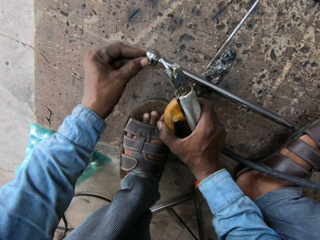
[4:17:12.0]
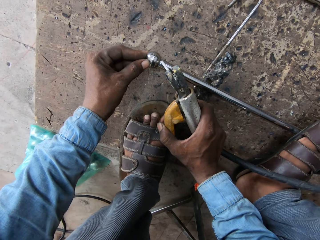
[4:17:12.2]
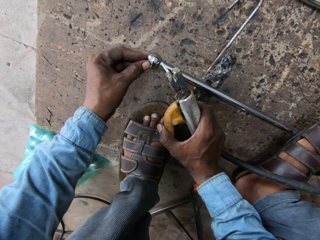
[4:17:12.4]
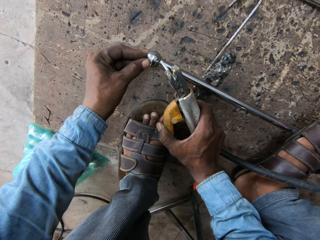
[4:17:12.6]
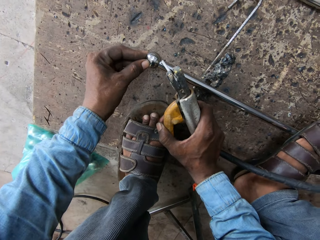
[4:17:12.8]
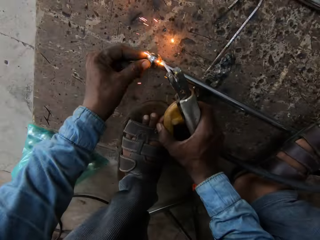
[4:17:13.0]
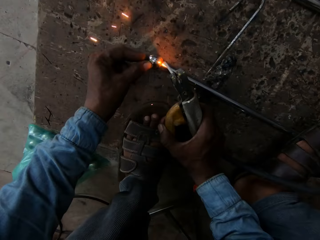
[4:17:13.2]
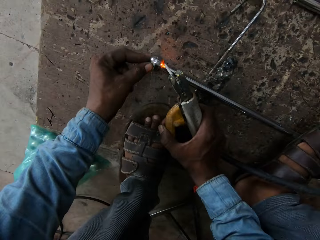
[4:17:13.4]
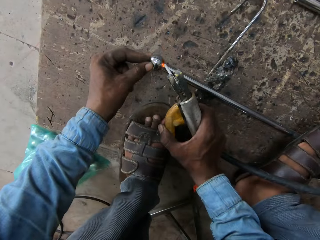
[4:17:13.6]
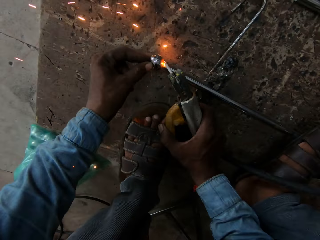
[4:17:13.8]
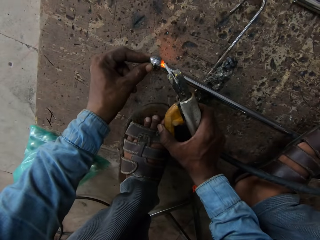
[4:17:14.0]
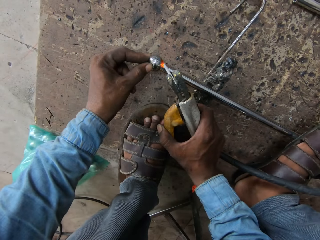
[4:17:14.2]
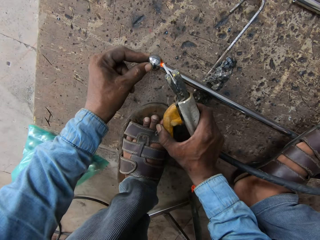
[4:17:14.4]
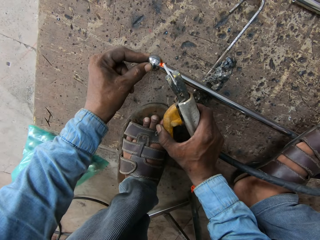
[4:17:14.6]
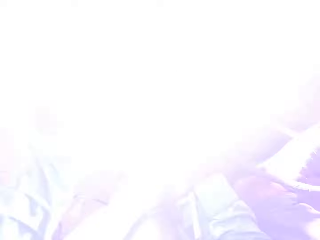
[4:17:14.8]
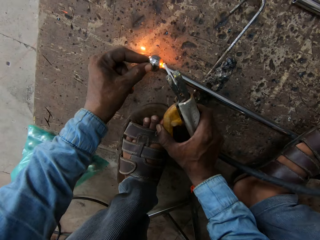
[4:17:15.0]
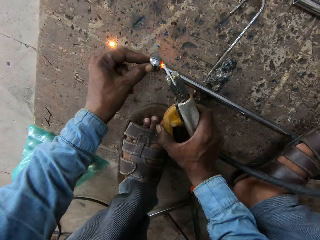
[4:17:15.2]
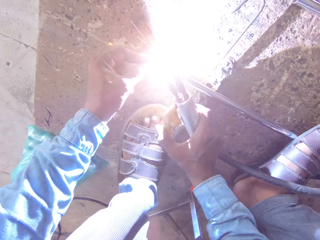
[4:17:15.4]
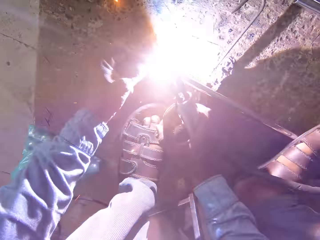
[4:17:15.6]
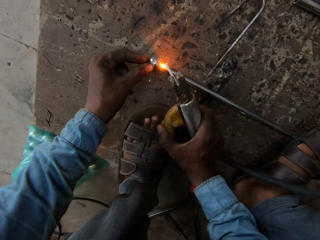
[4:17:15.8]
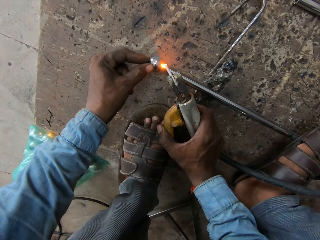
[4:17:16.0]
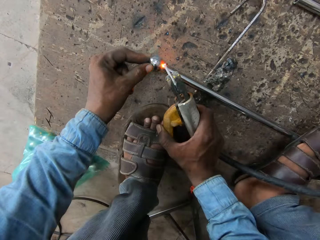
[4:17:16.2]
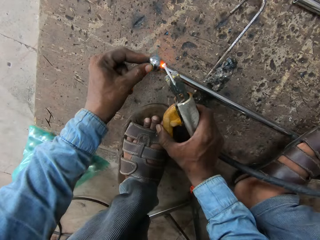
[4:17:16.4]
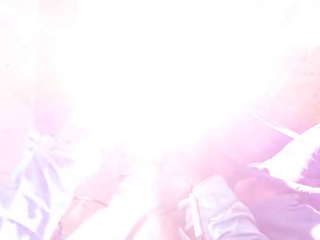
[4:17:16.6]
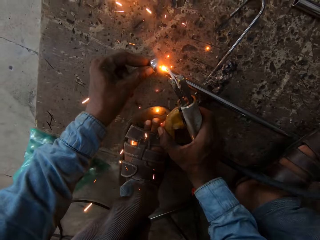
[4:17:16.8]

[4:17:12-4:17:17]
The camera wearer welds the metal.

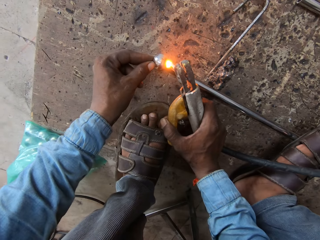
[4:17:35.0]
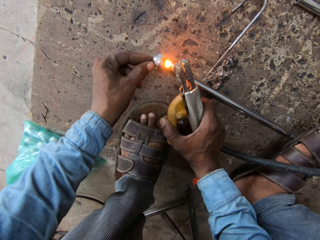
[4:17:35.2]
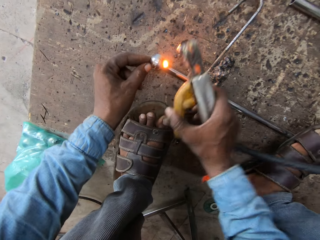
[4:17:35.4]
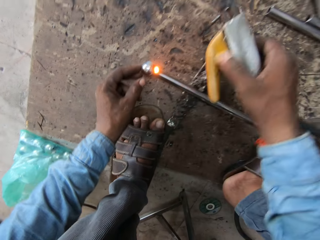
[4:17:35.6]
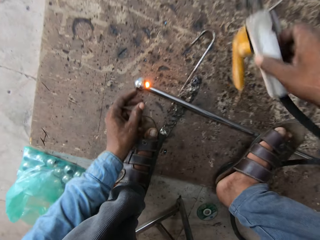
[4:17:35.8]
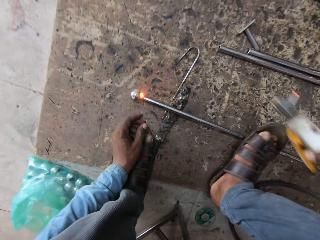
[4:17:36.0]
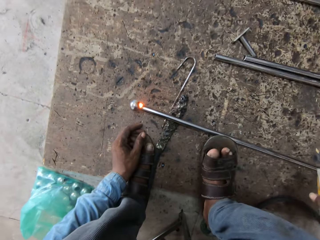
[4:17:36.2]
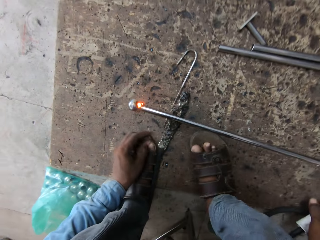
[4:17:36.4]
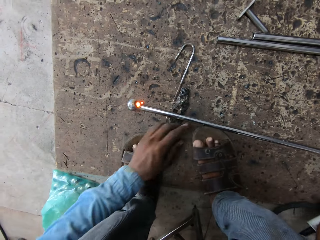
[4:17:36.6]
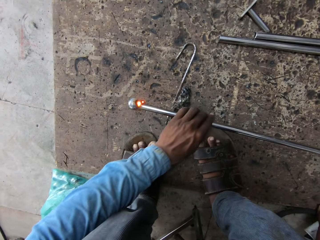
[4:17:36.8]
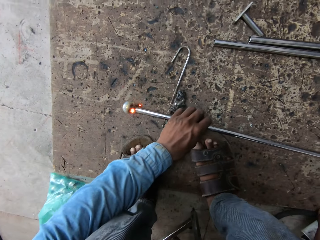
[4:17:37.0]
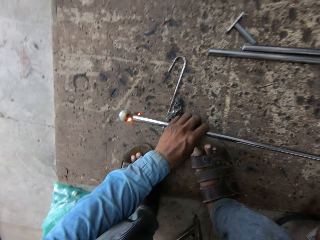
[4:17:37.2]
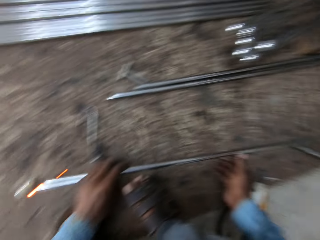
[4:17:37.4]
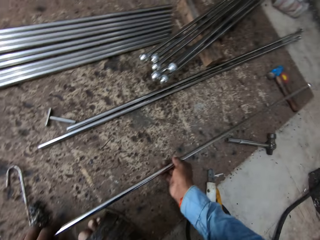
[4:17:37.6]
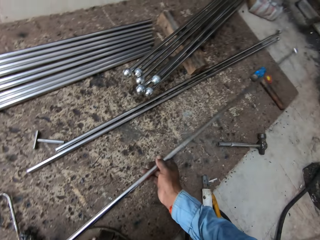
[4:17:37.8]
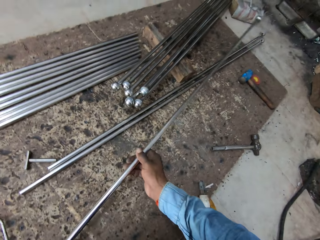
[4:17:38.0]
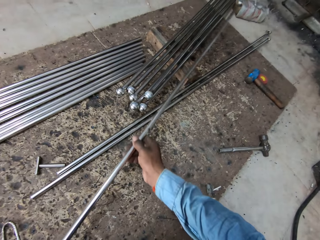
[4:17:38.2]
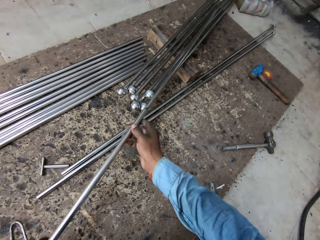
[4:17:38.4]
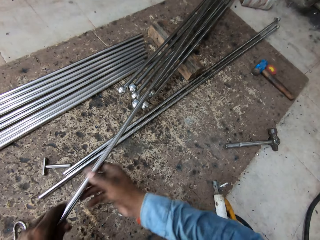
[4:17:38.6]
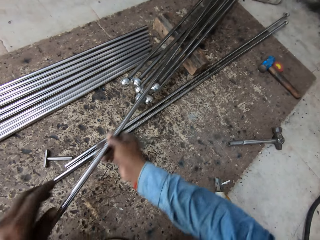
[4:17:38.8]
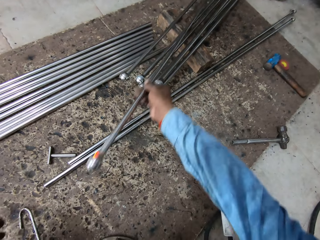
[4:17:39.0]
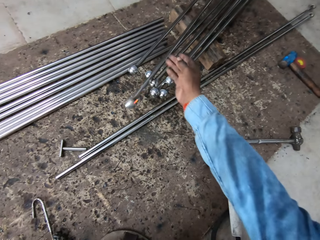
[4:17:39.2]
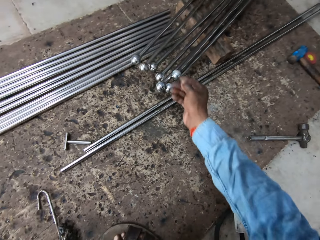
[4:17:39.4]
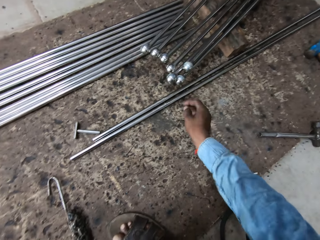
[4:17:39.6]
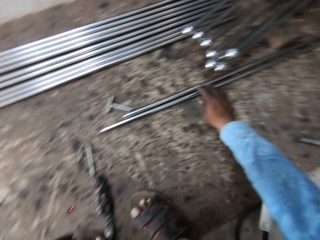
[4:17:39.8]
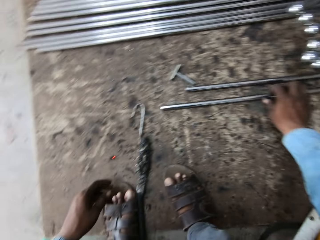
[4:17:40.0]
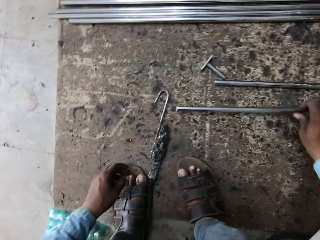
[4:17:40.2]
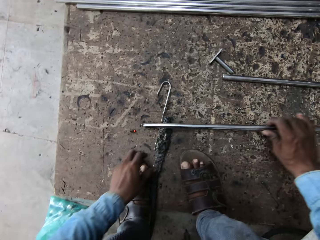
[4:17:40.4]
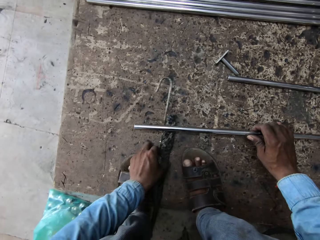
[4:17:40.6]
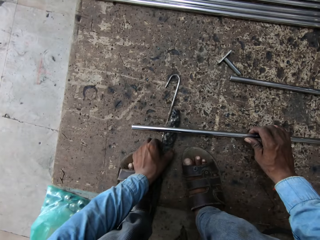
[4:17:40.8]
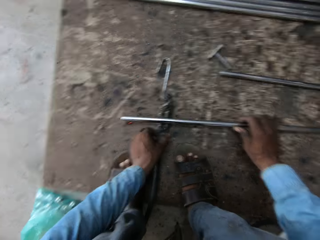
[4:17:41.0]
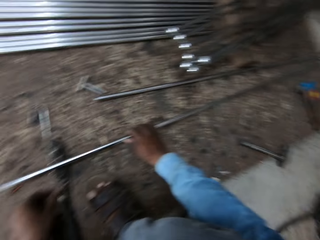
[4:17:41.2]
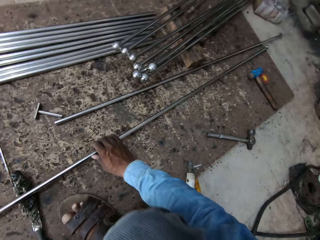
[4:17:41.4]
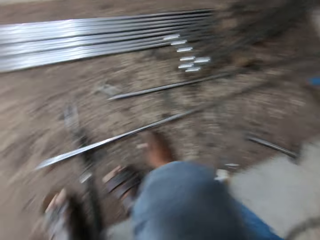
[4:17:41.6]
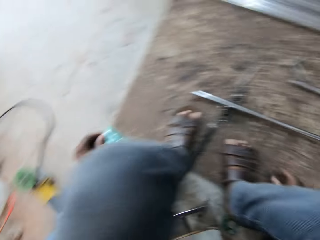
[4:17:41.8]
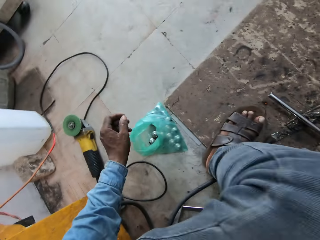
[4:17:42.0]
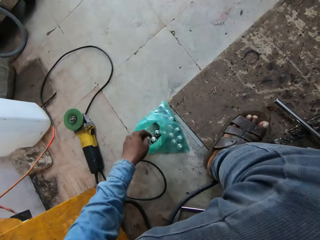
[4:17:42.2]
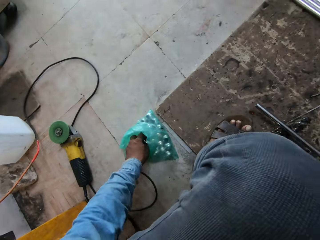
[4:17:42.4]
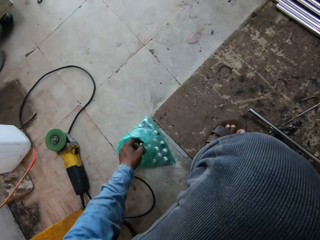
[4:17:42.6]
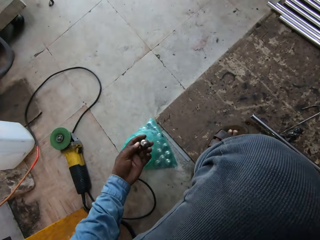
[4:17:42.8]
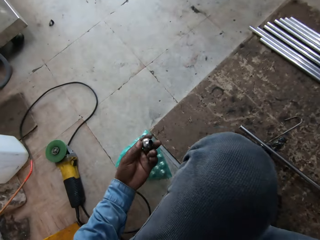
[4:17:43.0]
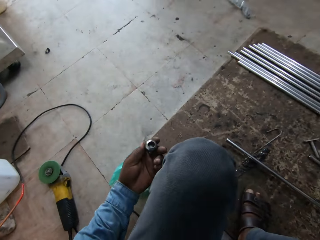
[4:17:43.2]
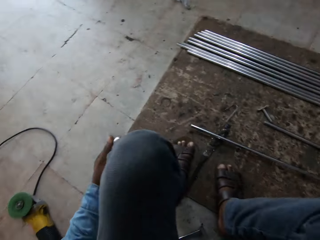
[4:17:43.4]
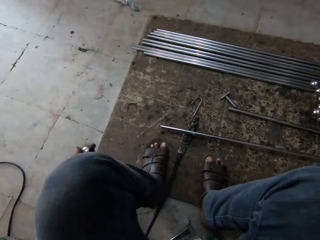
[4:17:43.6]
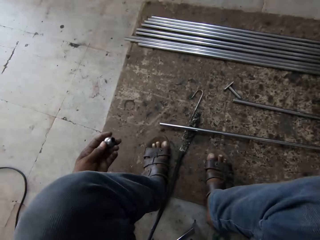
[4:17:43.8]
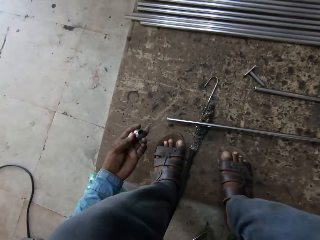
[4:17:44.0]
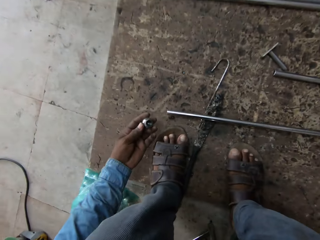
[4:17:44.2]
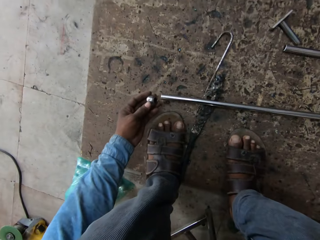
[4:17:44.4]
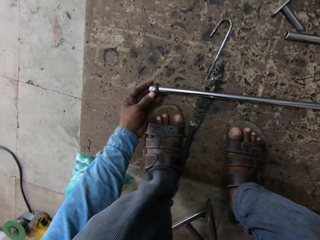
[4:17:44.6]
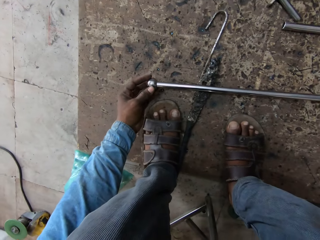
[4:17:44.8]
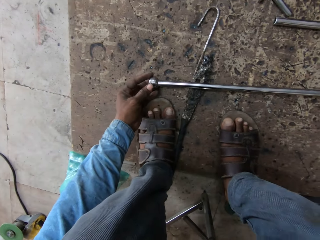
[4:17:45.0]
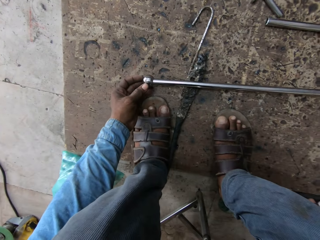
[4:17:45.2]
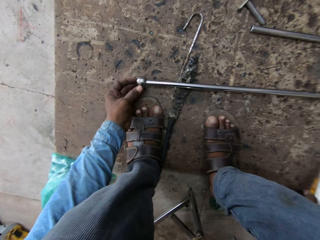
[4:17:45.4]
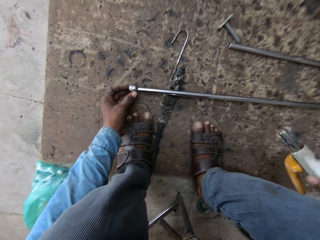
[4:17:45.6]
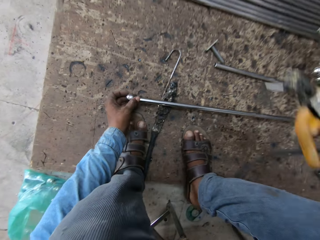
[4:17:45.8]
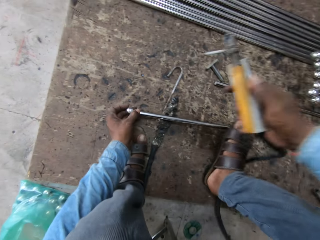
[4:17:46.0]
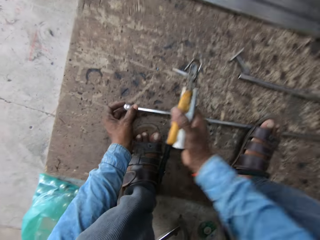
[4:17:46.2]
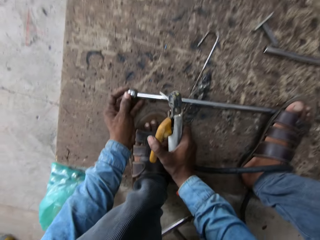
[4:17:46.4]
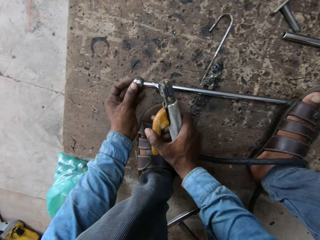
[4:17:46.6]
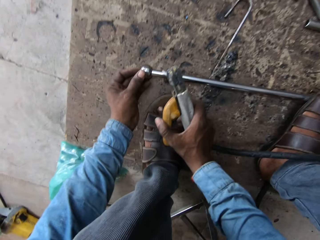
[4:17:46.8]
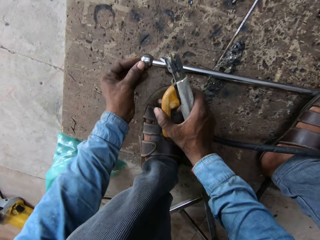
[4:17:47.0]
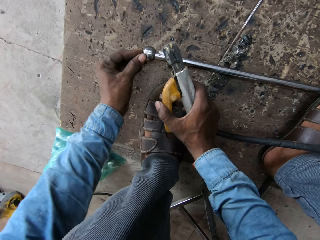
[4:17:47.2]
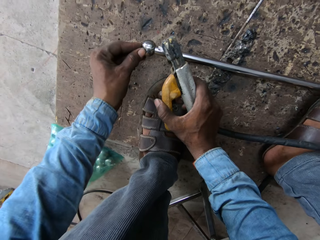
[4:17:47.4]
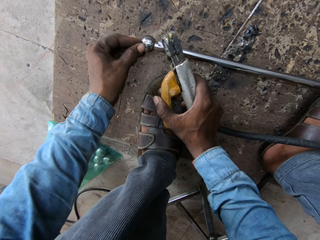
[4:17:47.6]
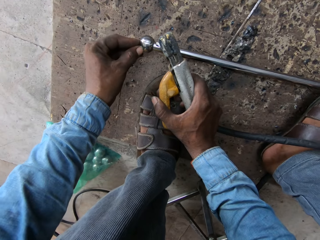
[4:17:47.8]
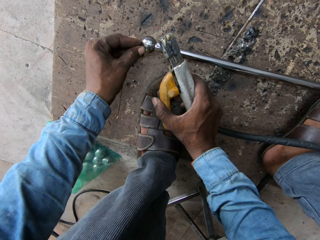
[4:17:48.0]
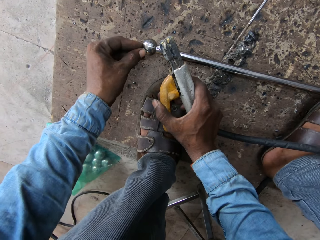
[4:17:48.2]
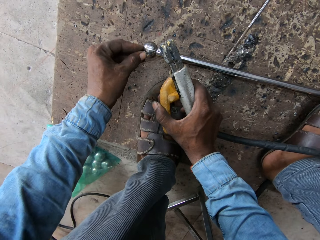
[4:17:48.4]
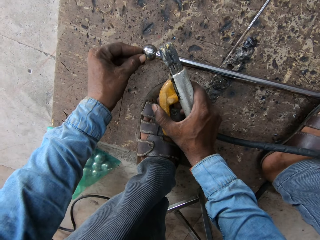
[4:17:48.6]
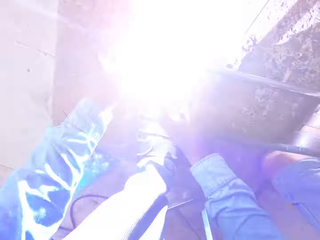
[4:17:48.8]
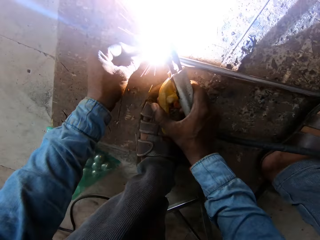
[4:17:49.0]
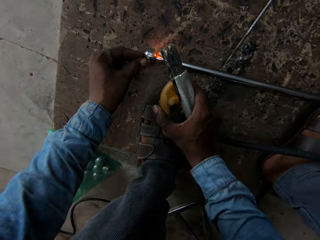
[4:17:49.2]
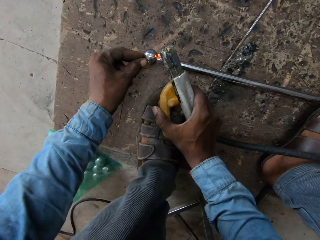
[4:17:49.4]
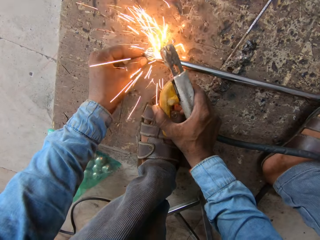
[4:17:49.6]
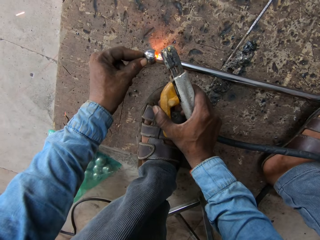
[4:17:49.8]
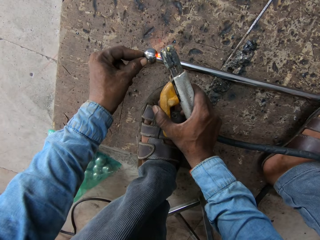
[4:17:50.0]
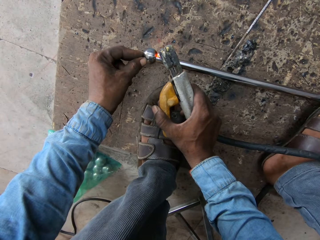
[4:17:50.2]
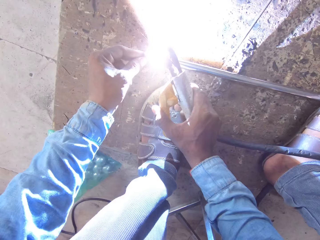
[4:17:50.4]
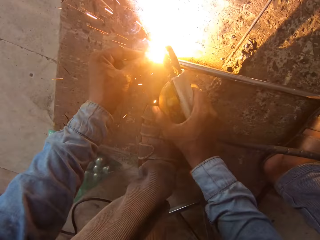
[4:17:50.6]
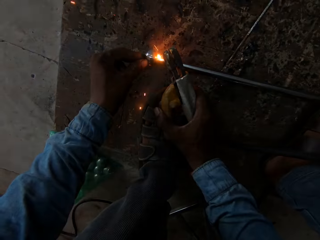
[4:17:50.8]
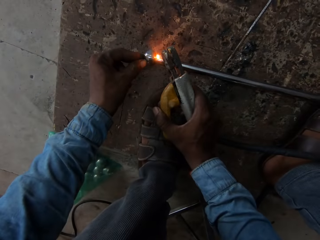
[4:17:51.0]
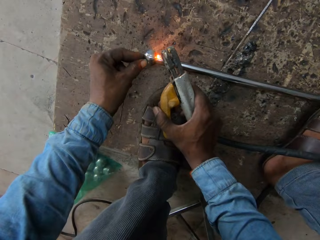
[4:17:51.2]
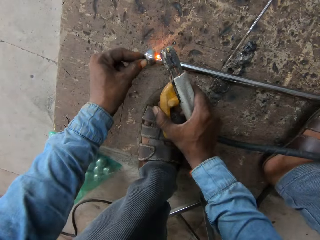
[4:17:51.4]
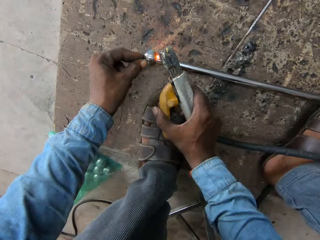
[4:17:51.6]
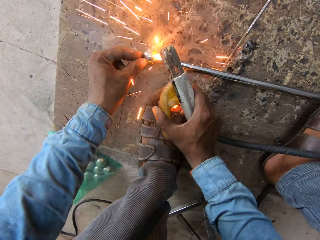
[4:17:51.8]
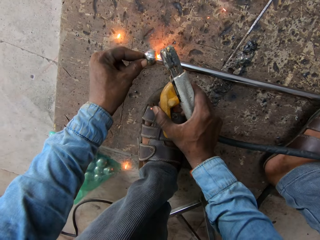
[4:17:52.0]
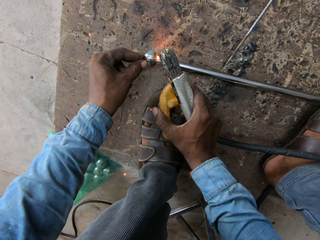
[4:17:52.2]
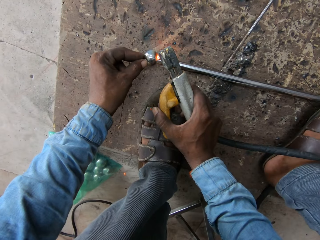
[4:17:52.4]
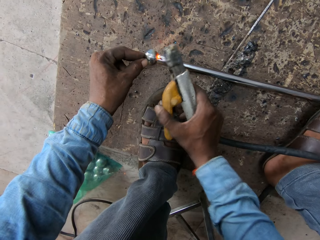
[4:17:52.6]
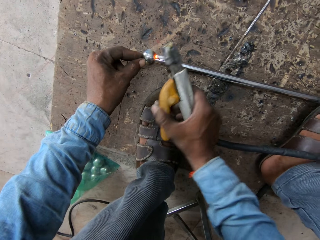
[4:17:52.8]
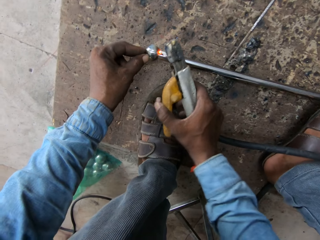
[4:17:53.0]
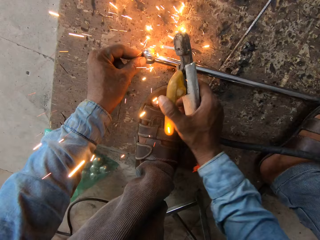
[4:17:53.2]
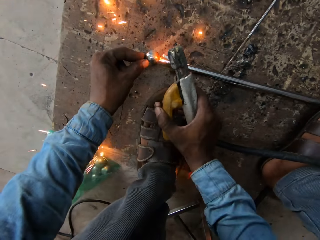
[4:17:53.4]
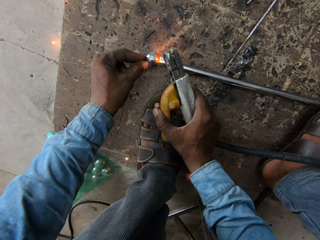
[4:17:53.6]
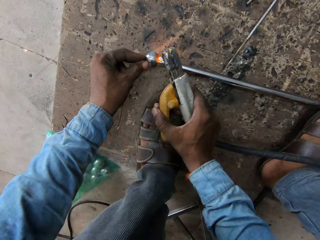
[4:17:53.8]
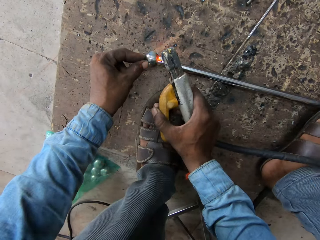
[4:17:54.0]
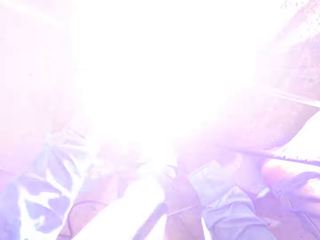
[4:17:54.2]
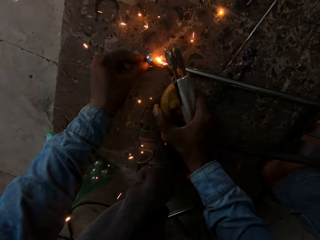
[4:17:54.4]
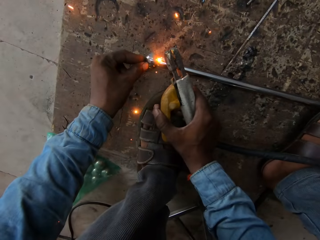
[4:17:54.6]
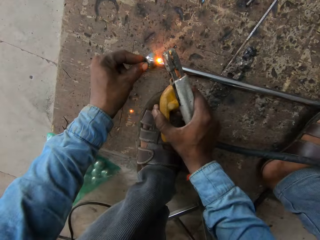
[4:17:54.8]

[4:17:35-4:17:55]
The camera wearer puts back the iron rod or metal. They move the metal. They take another iron rod. They put the metal down. They pick a ball. They put the ball in the tip of the iron rod. They weld the iron rod.
